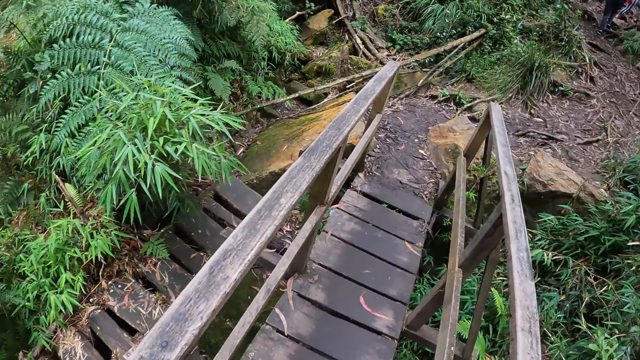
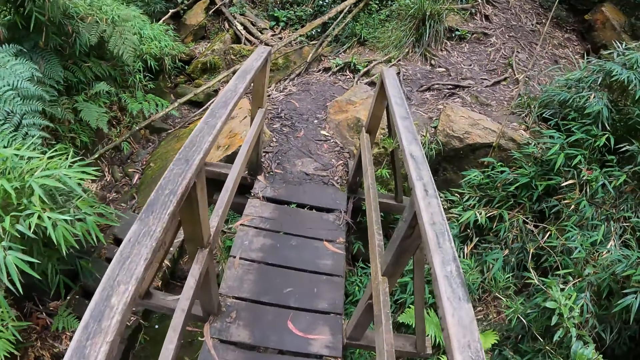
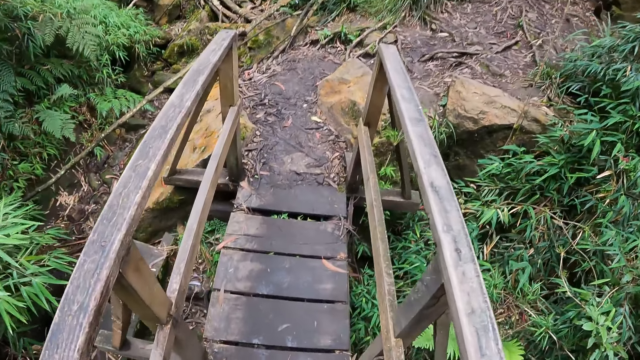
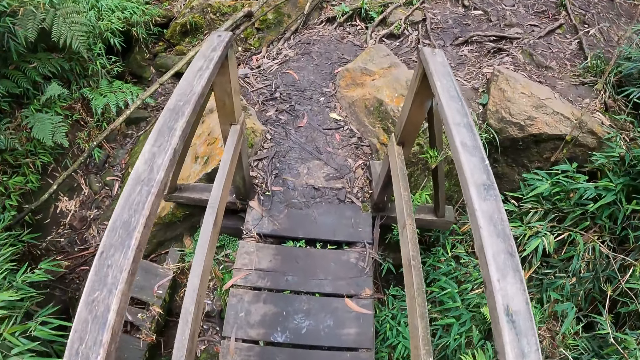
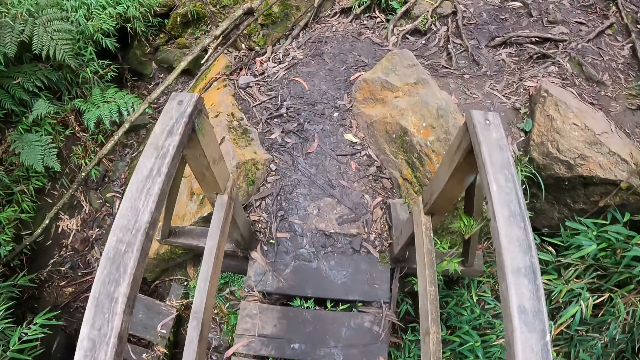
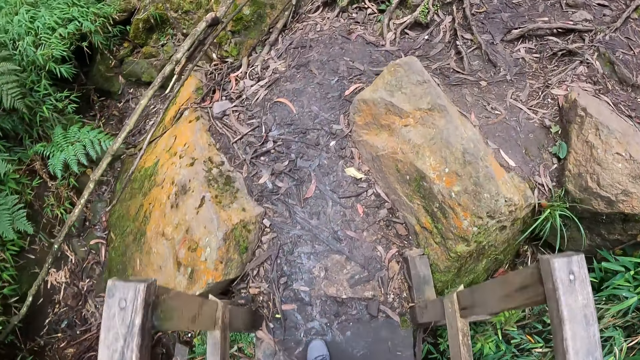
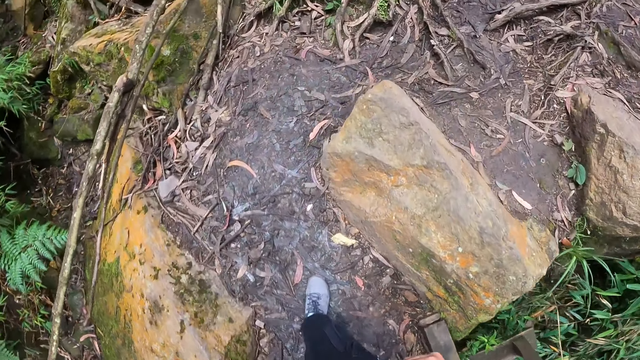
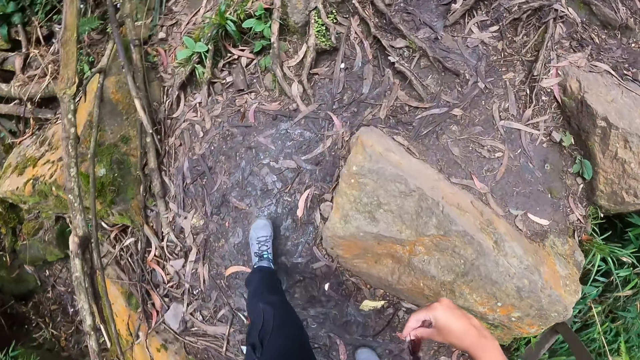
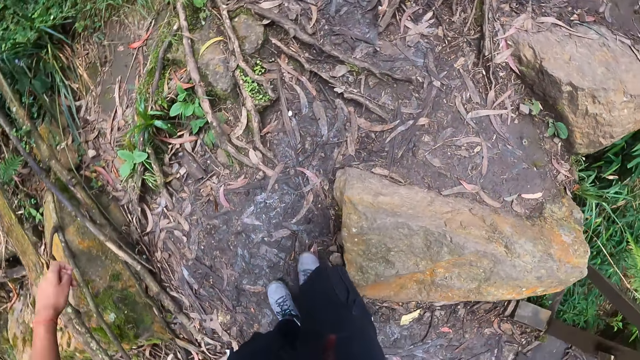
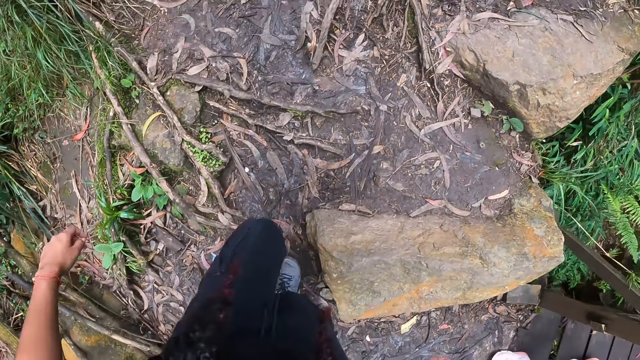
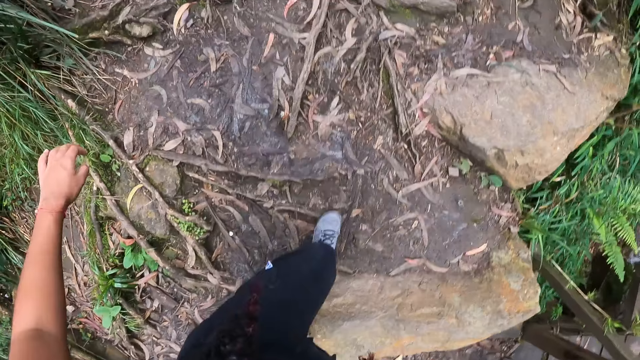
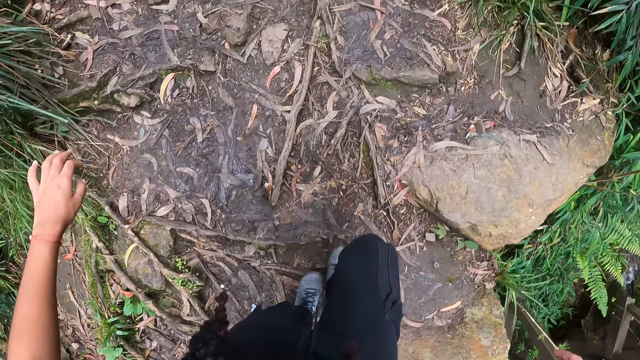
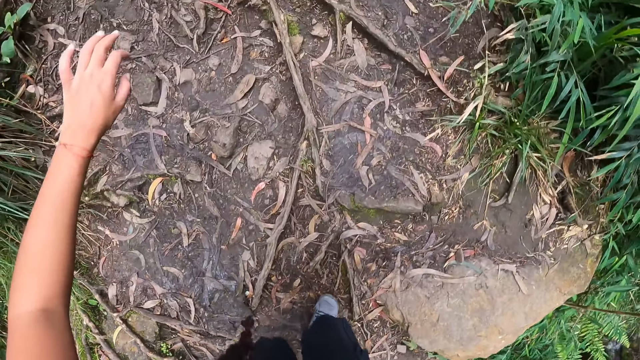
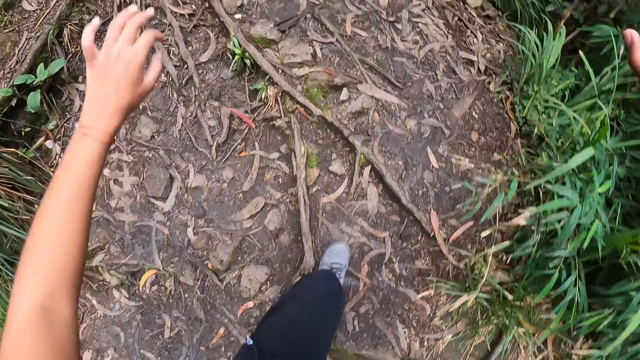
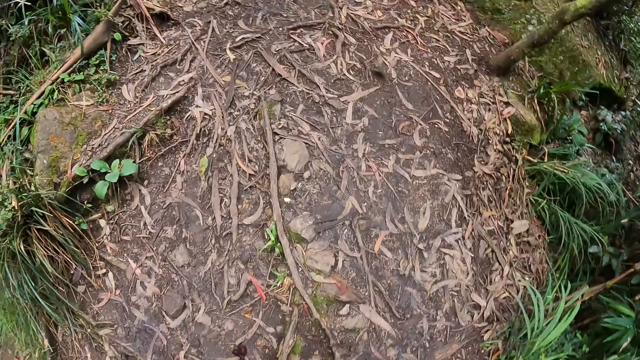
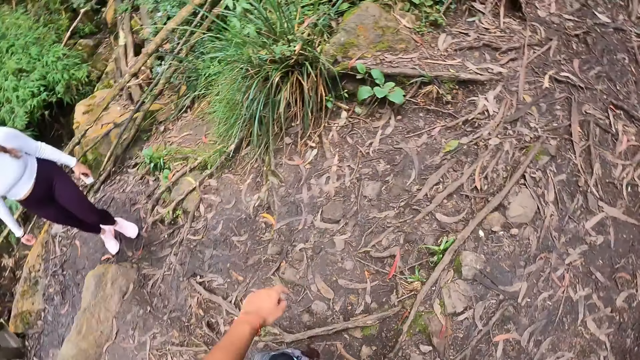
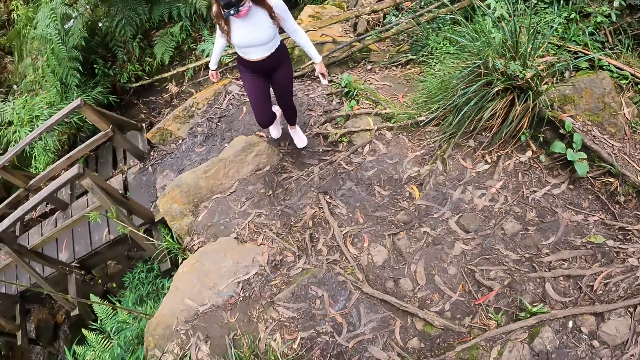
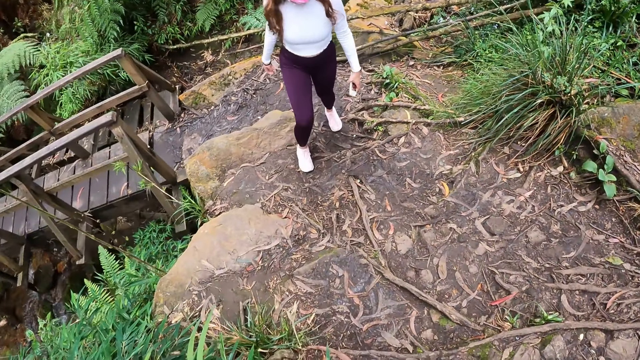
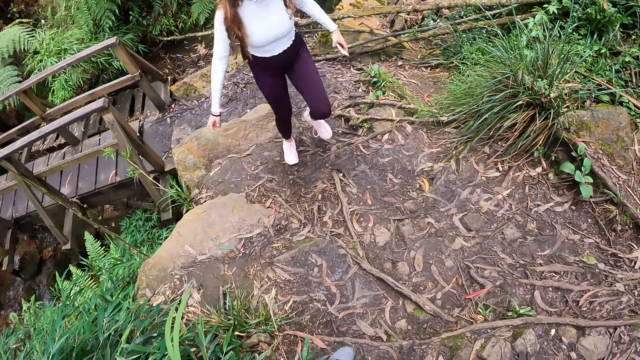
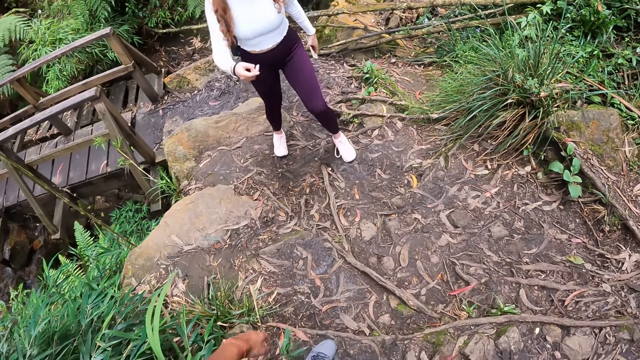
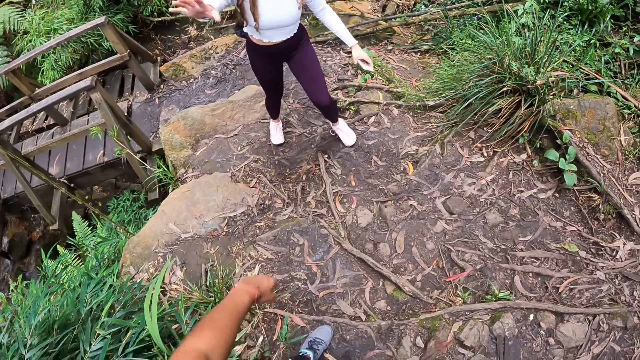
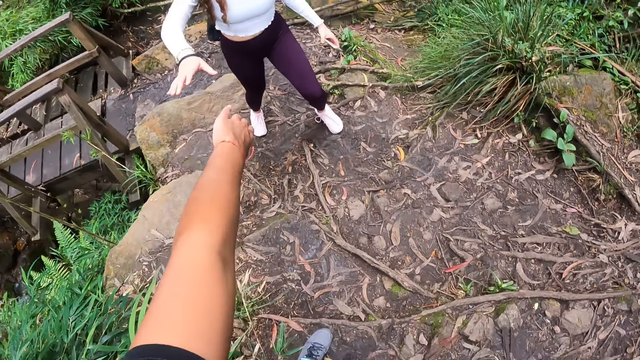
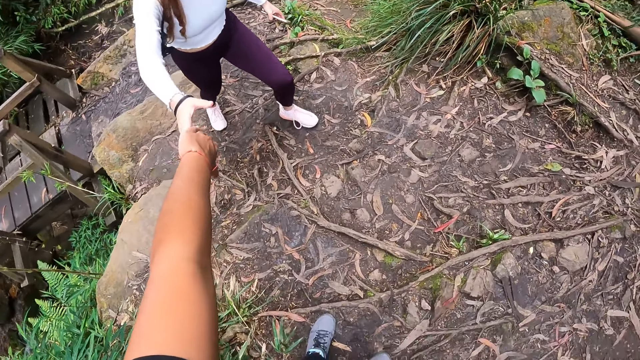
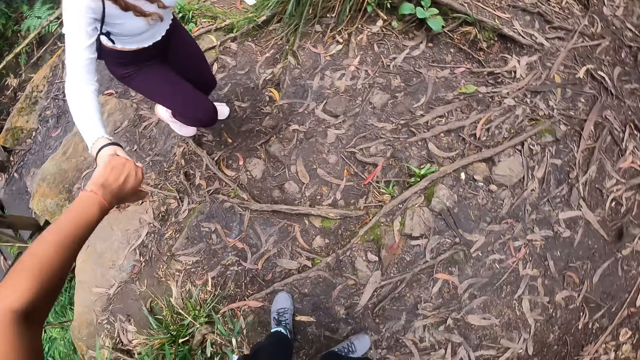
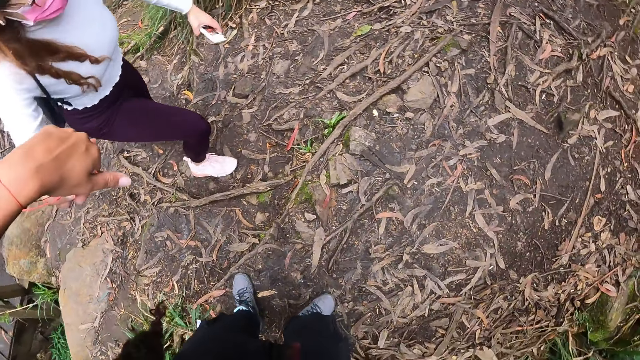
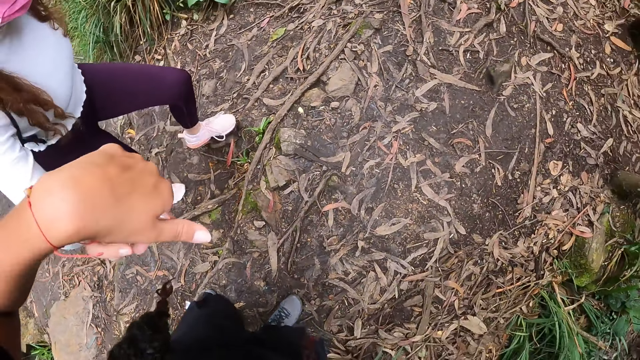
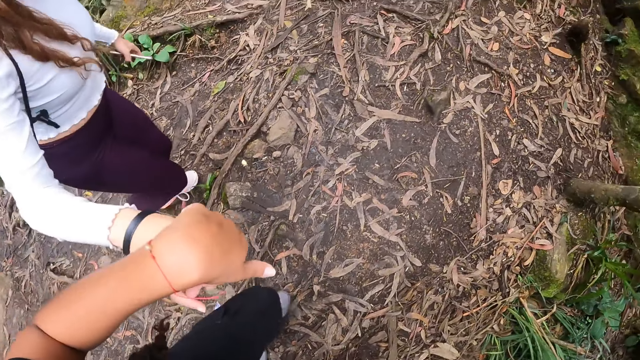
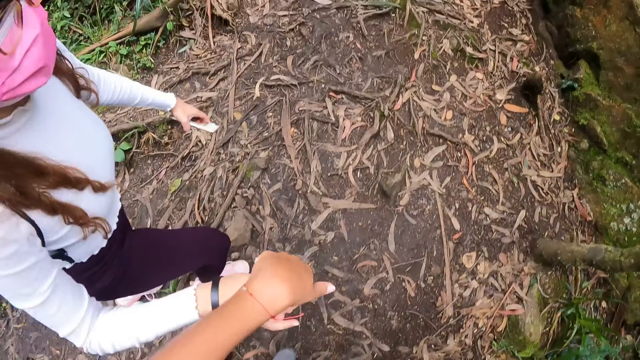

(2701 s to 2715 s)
The camera wearer walks on the pathway. She walks up the hill. She looks around the river. She stretches her right hand towards a woman. She holds the woman with her right hand. She pulls the woman.

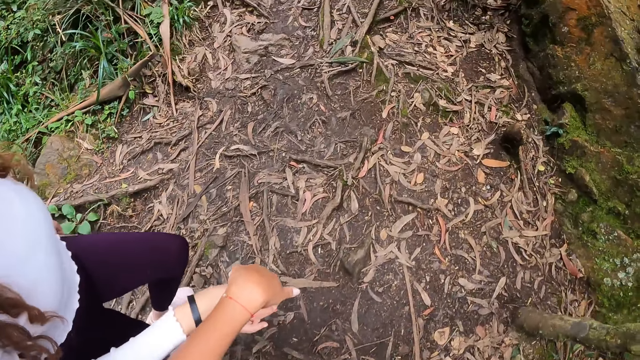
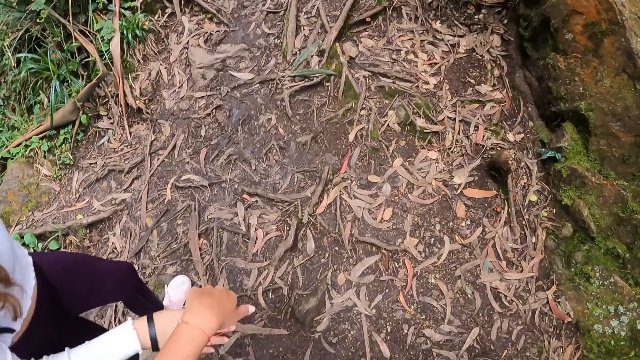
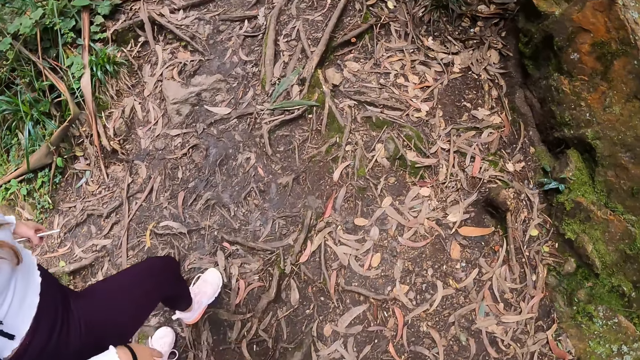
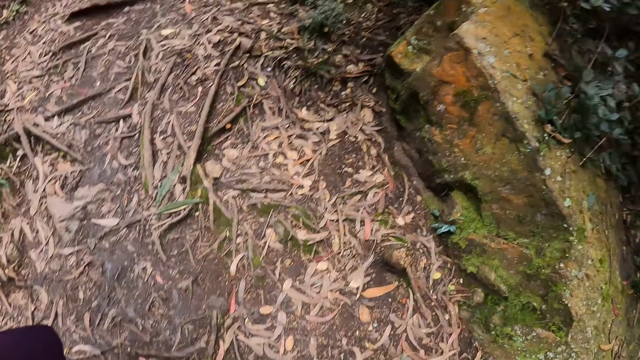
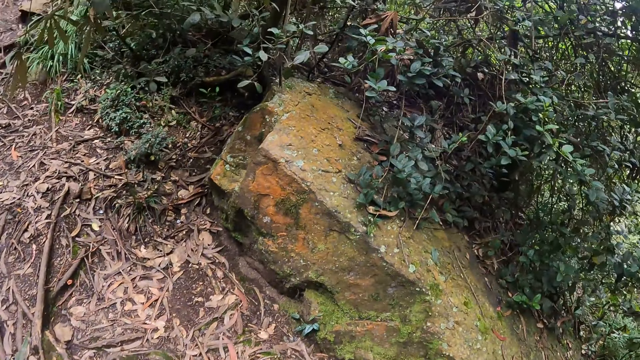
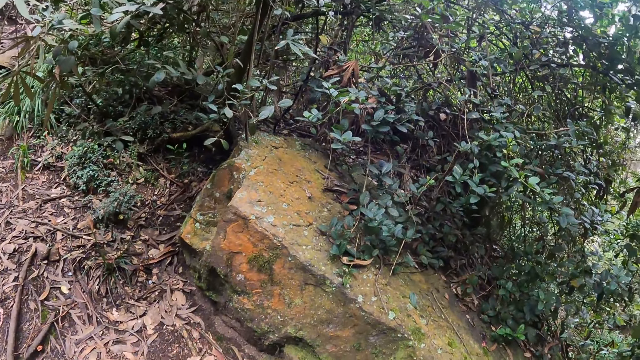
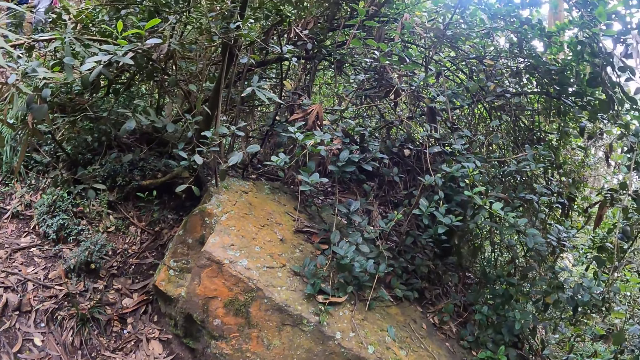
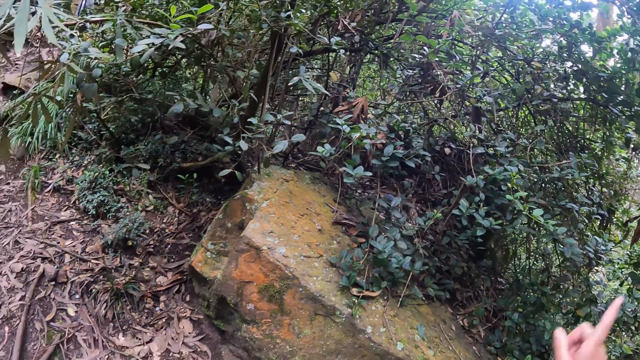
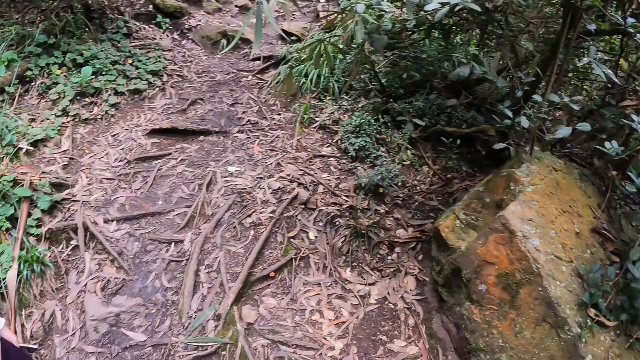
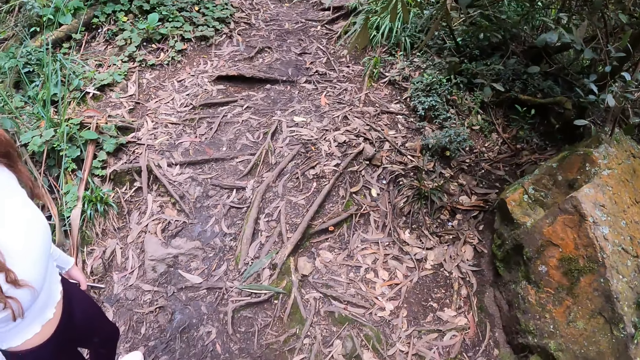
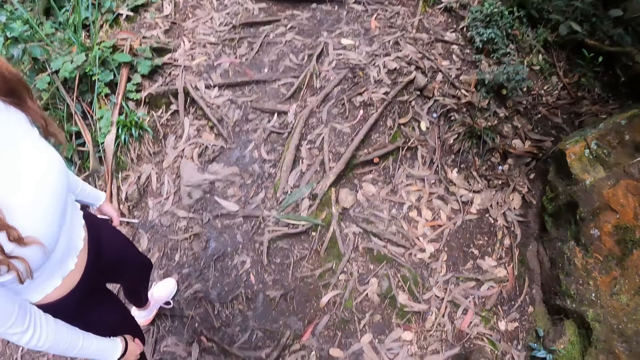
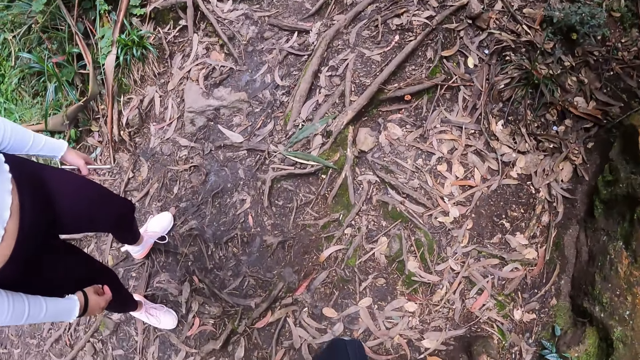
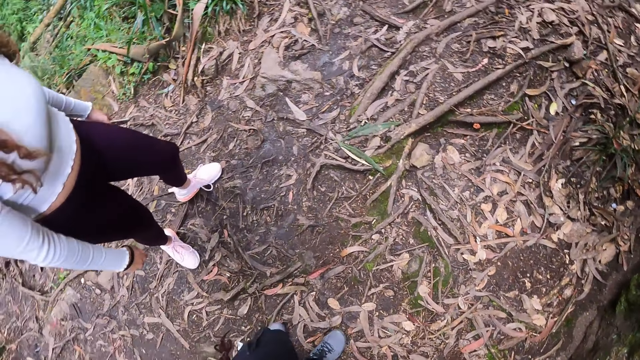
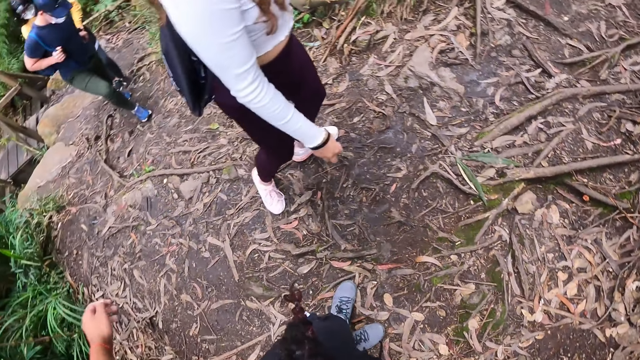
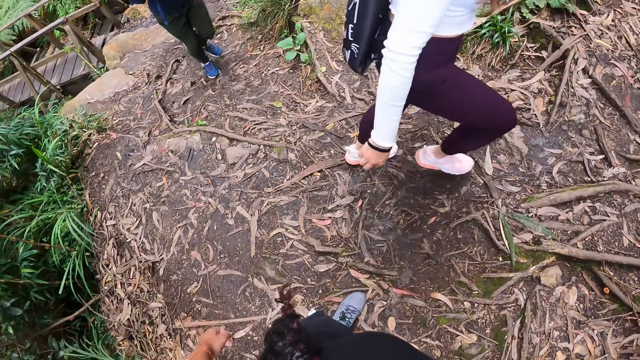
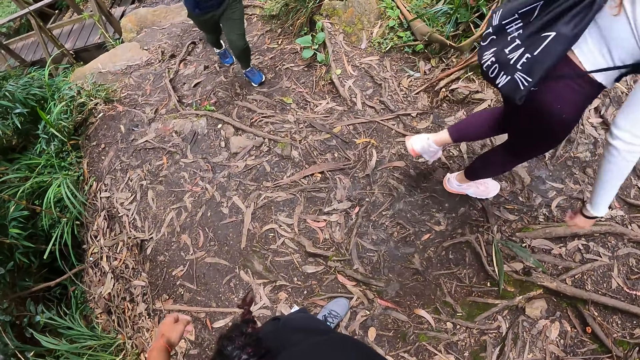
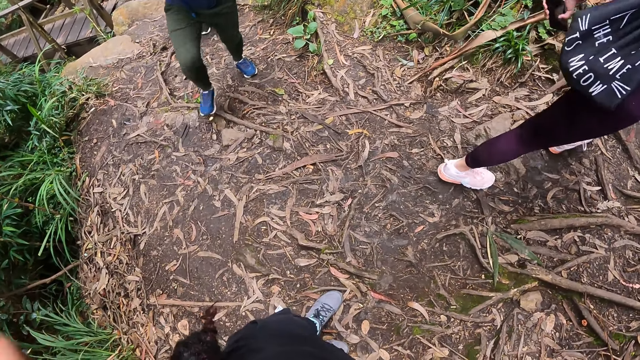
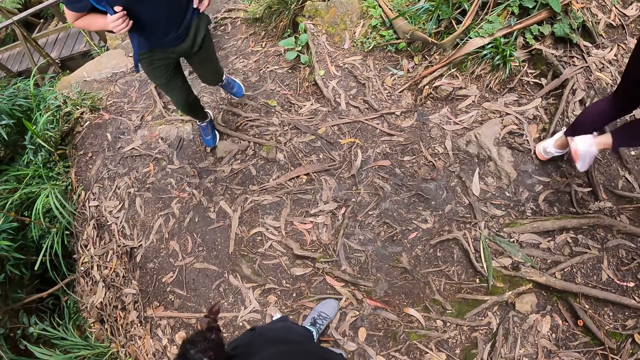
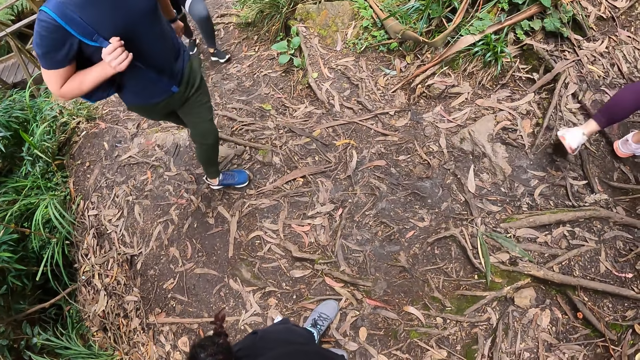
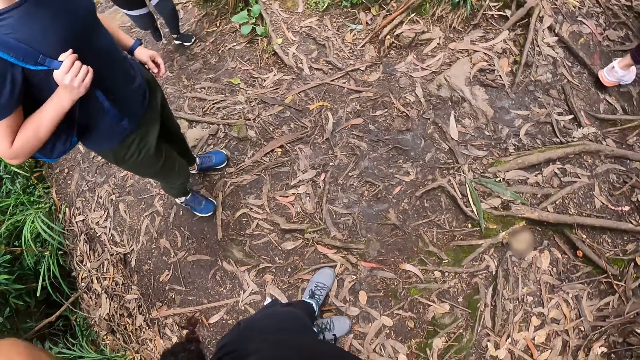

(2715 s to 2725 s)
The camera wearer lets go of the lady's hand. She looks at the rock. The lady walks through a bush path. The camera wearer looks back. She raises her left hand towards her face.
